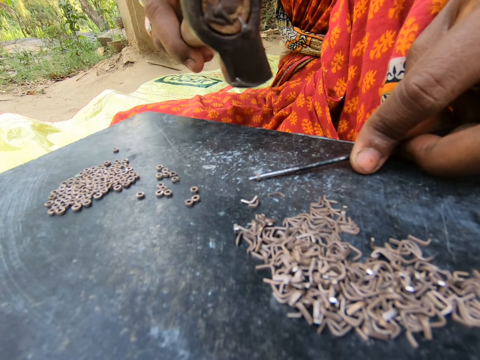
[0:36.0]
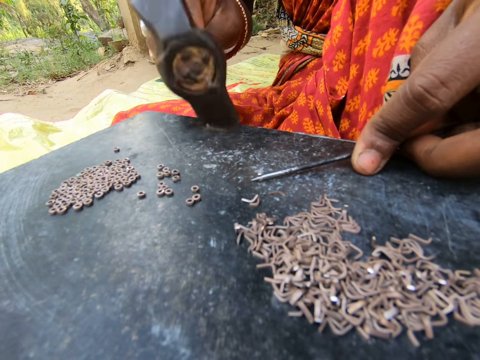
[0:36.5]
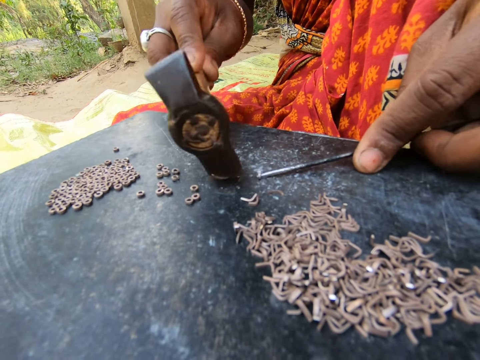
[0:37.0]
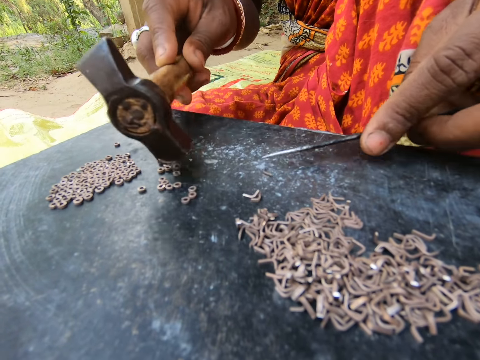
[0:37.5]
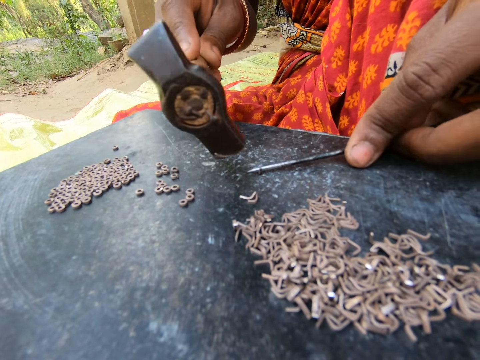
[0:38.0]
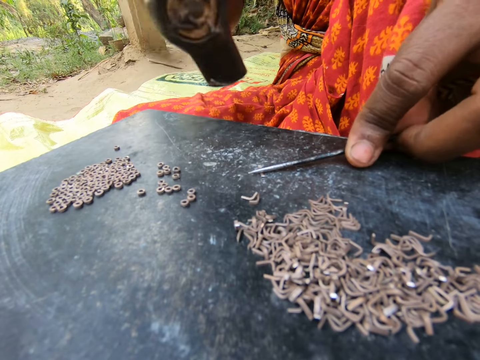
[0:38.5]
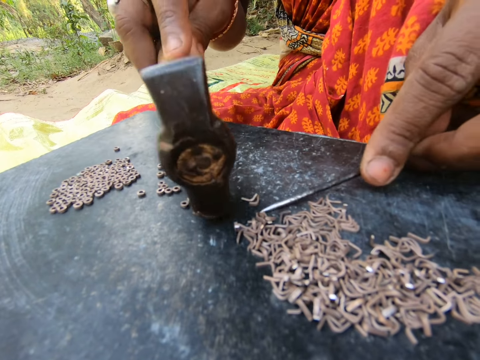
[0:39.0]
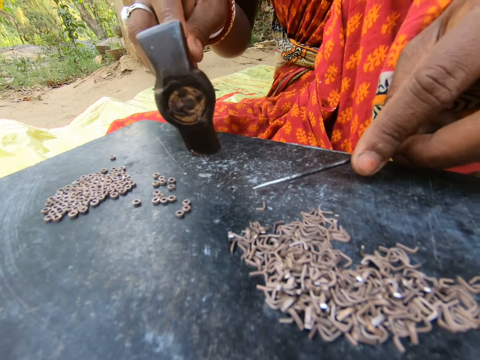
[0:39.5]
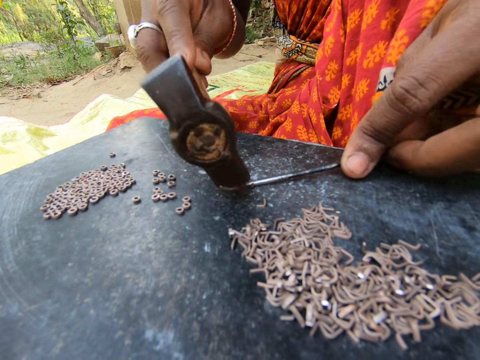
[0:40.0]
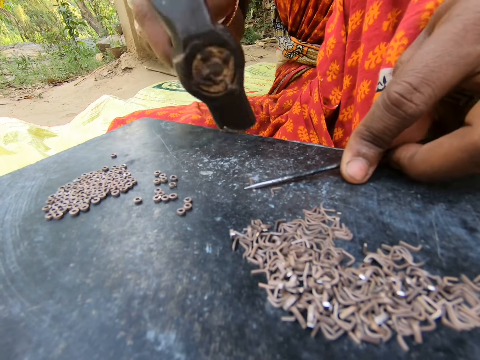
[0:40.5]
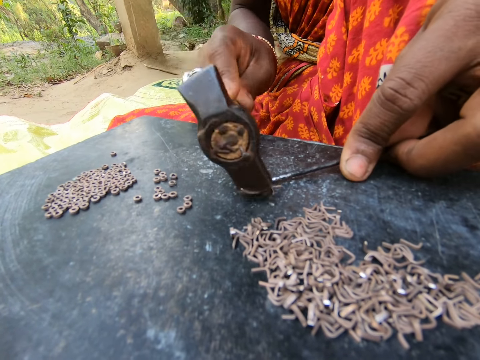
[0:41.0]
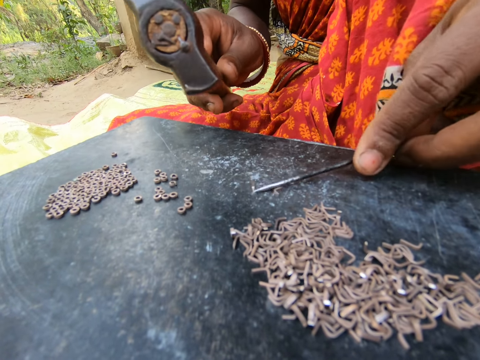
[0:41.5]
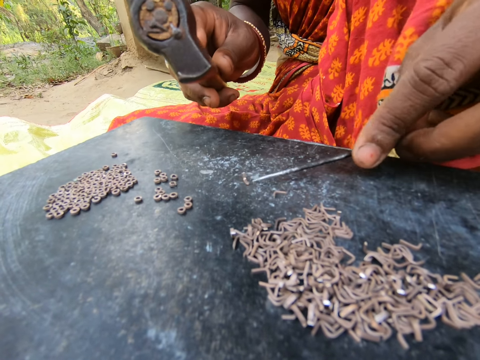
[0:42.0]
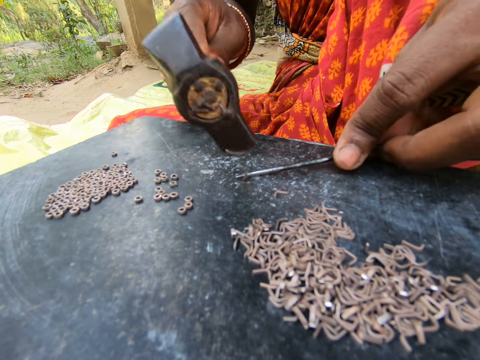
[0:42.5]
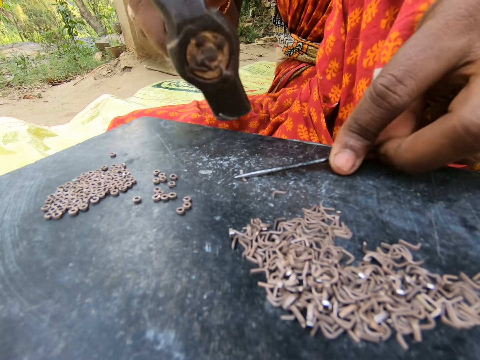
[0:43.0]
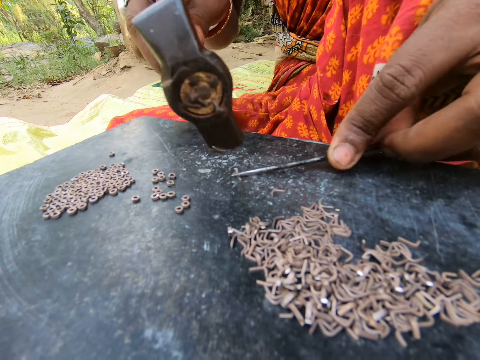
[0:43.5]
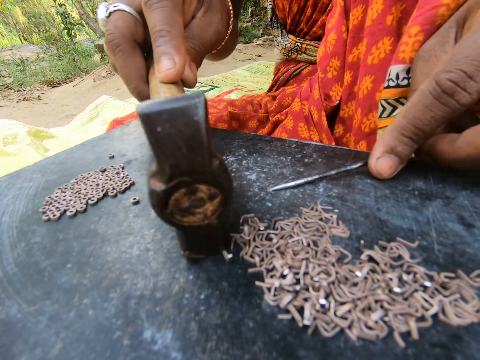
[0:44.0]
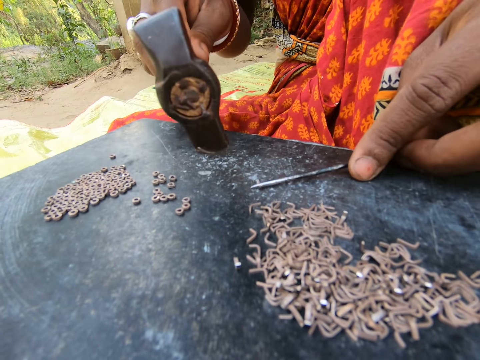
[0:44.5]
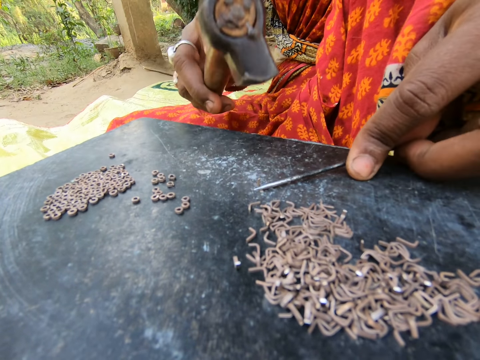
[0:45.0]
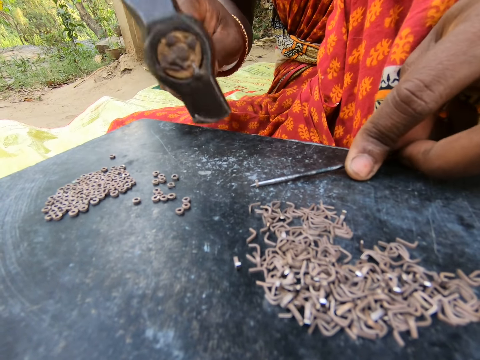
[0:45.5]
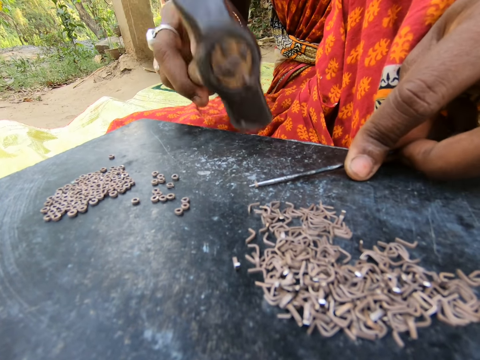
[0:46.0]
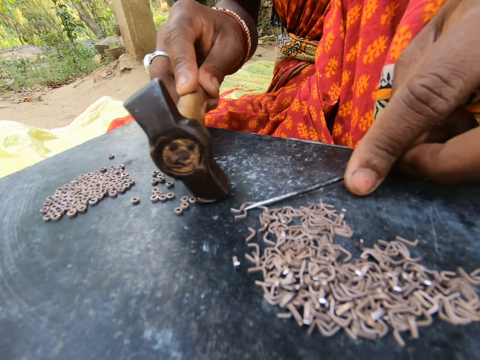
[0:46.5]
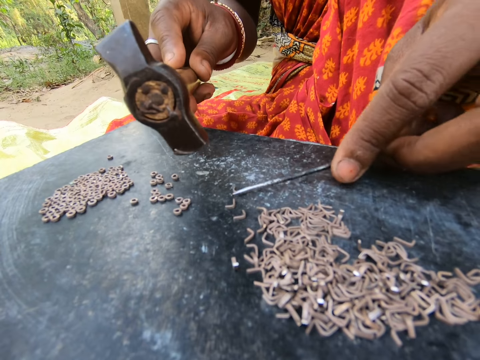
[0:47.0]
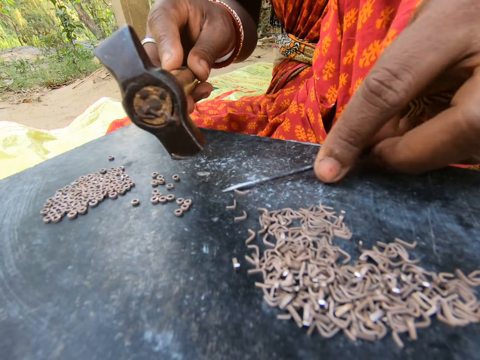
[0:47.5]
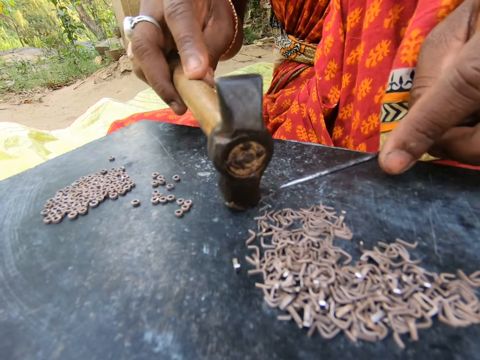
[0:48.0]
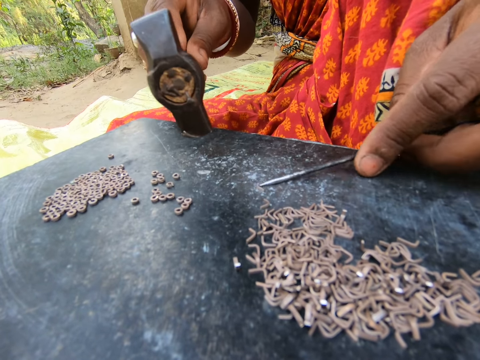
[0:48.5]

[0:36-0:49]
A woman hits a metal with a hammer. She moves pieces of metal on the board. She hits the metal with the hammer. She moves the pieces of metal on the board. She hits the metal with the hammer. She moves a piece of metal on the board. She hits the metal with the hammer. She moves the pieces of metal on the board. She hits the metal with the hammer. She moves the pieces of metal on the board.

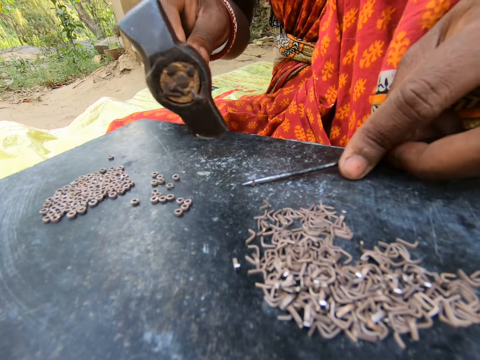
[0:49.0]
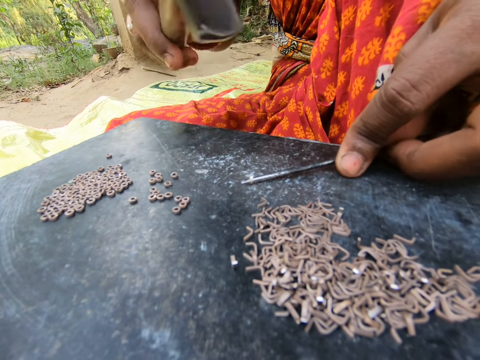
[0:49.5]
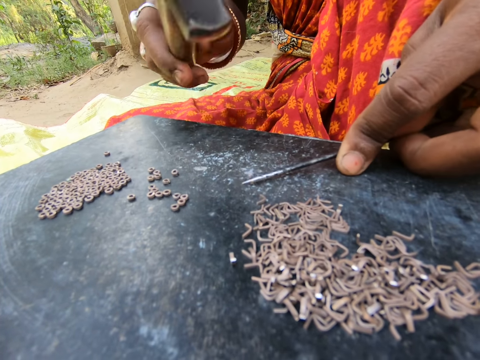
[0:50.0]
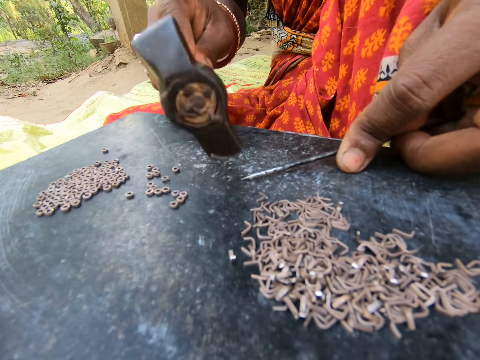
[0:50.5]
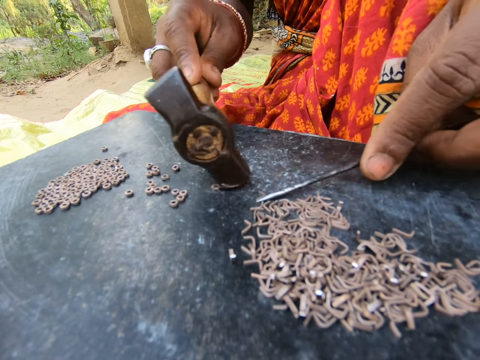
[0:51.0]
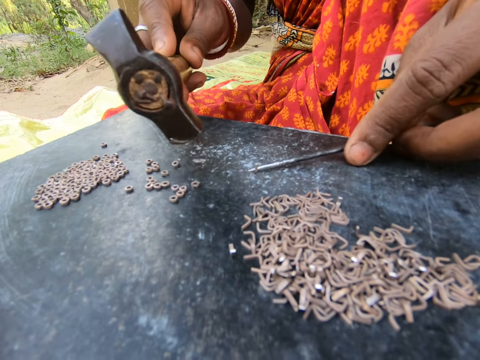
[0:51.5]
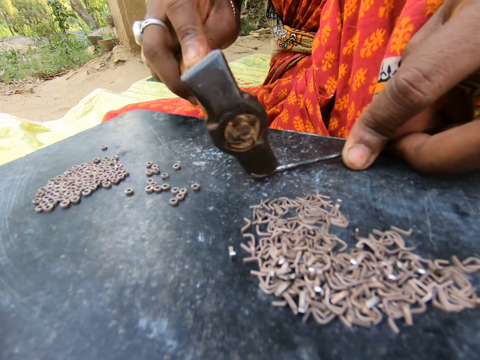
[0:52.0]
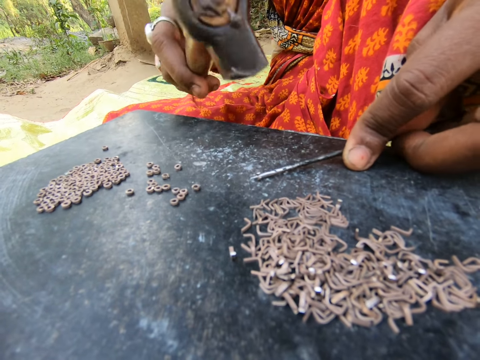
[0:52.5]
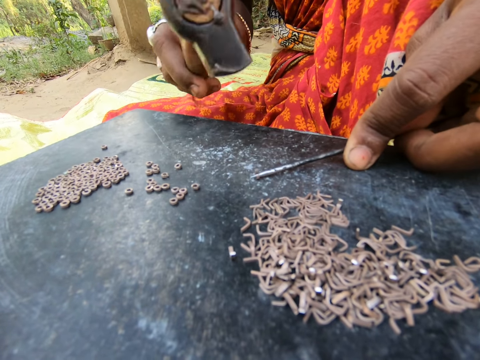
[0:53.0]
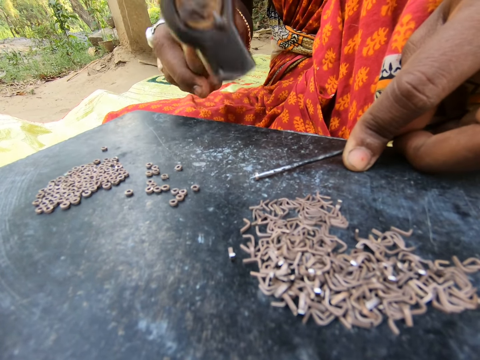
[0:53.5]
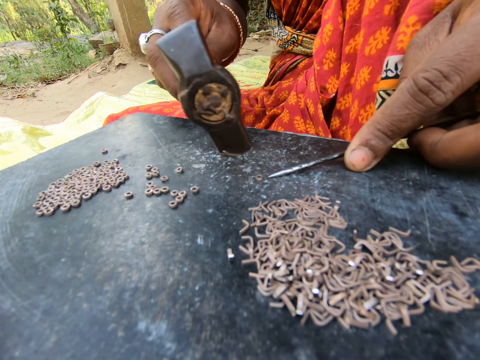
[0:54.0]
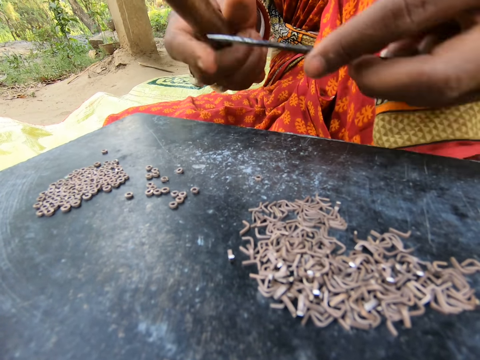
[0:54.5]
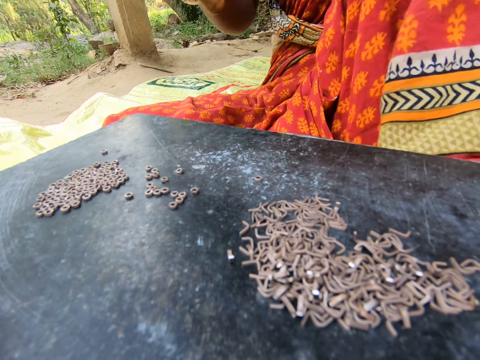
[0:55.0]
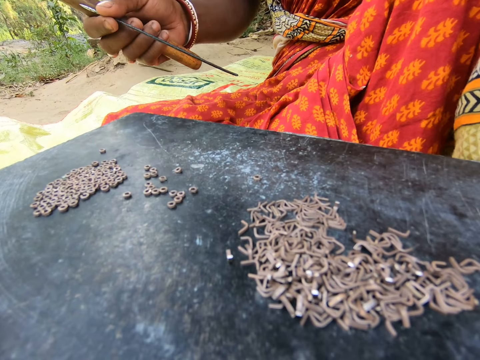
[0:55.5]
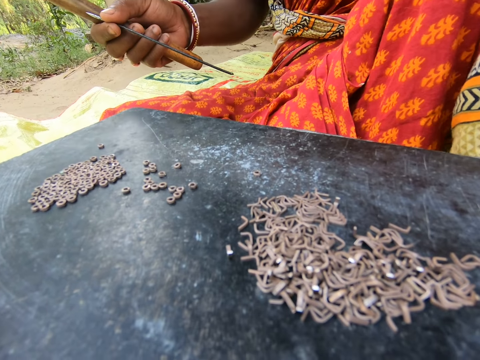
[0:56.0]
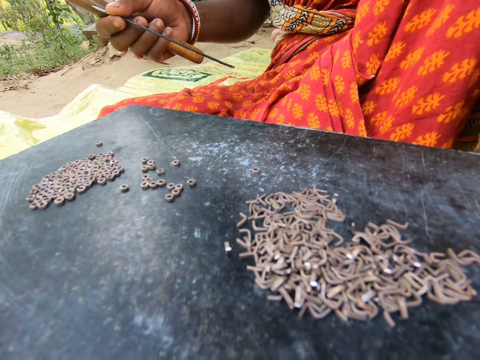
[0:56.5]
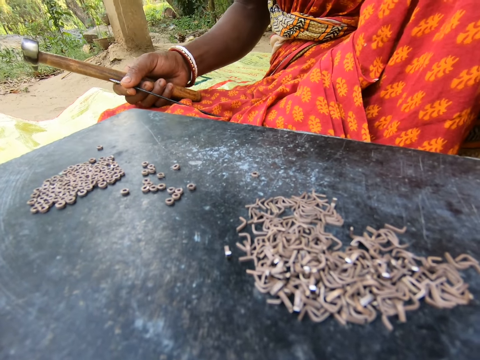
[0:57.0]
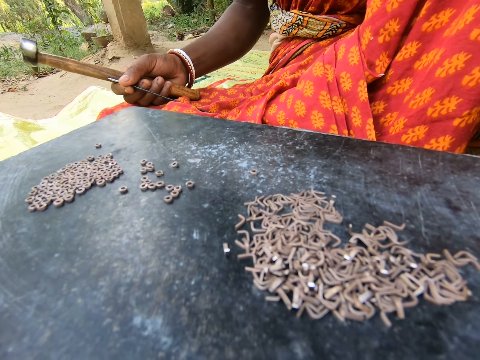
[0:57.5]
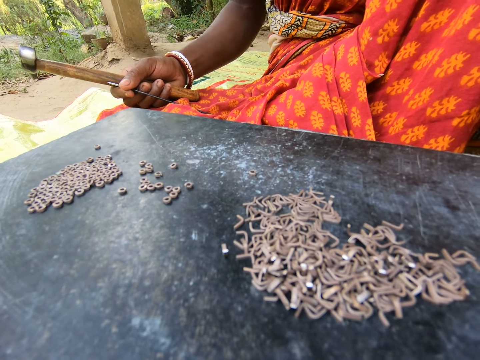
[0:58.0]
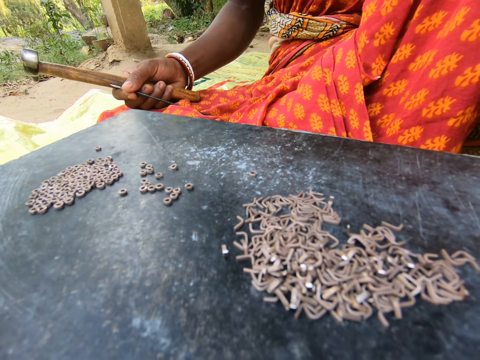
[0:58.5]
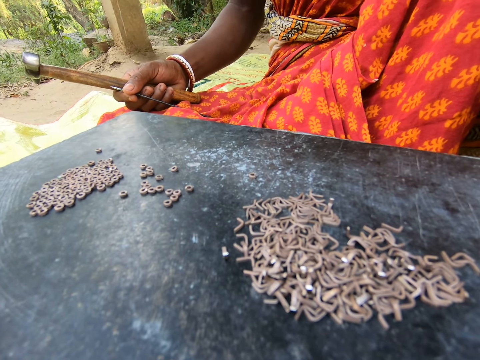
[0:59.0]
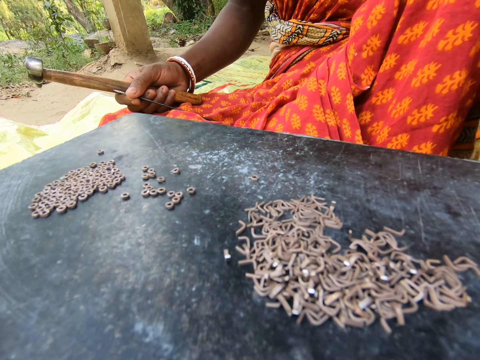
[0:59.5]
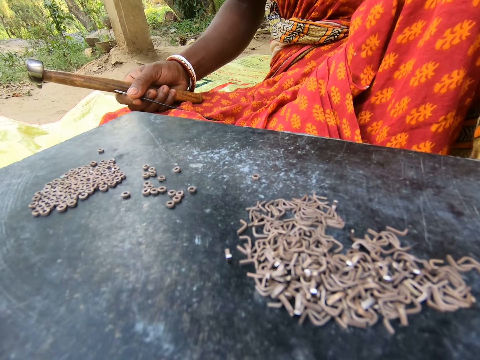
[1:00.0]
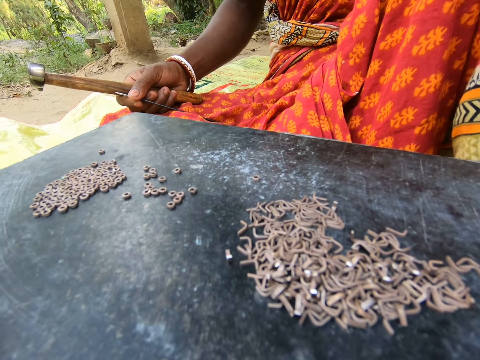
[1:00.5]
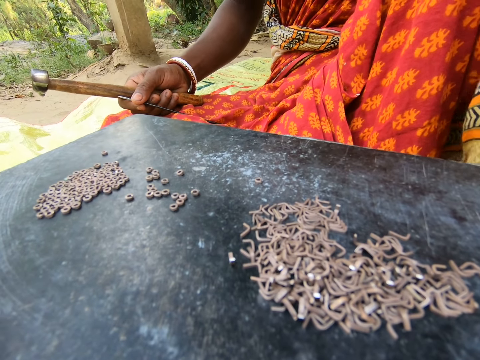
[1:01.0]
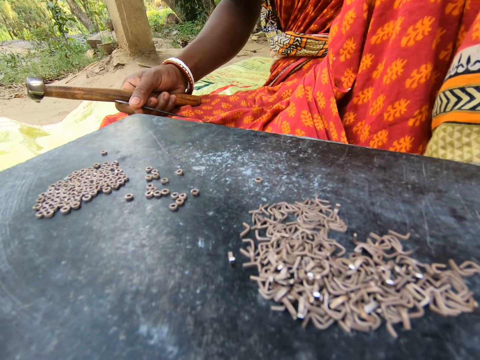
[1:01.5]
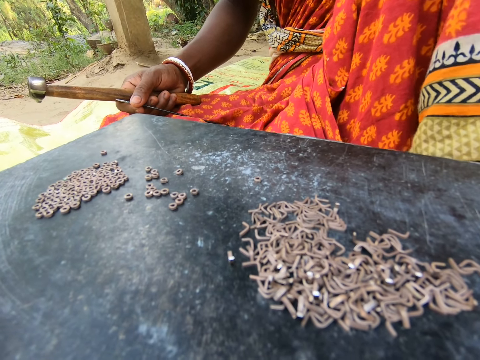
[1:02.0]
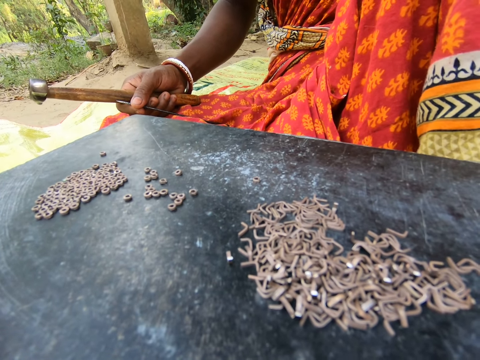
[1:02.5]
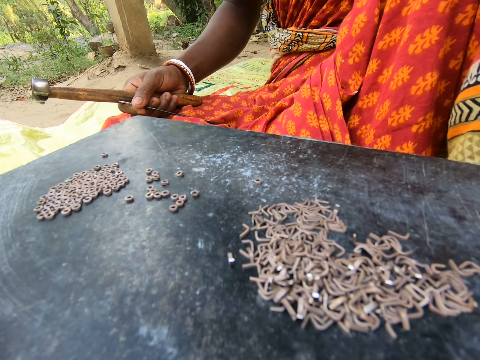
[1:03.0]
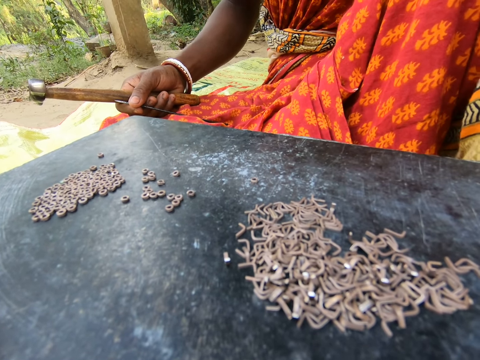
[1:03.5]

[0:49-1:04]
A woman hits a metal with a hammer. She moves pieces of metal on the board. She hits the metal with the hammer. She moves her hands.
